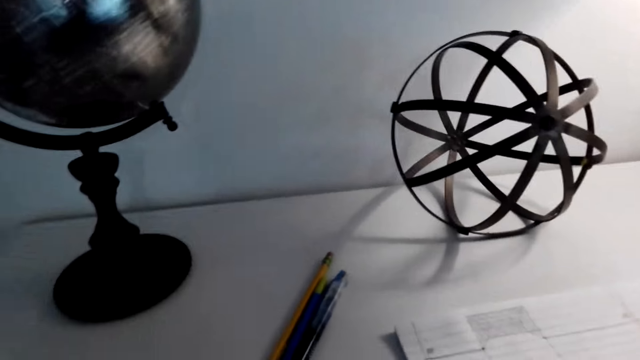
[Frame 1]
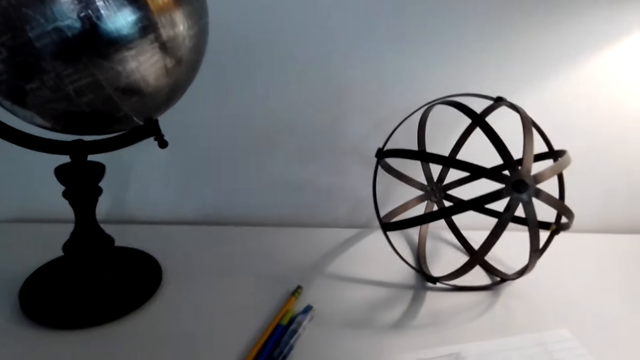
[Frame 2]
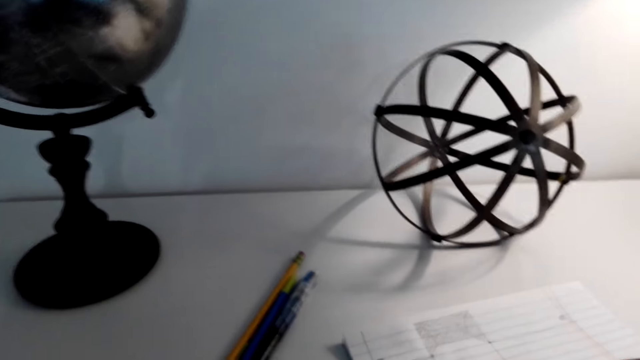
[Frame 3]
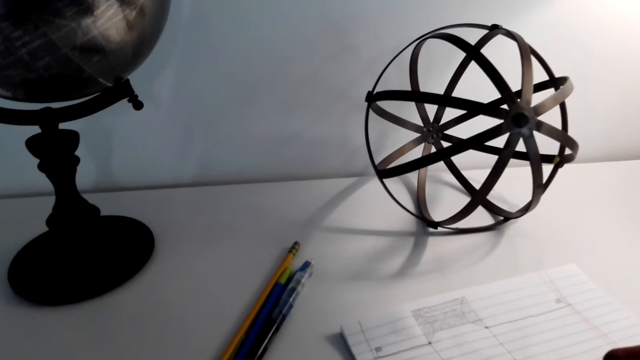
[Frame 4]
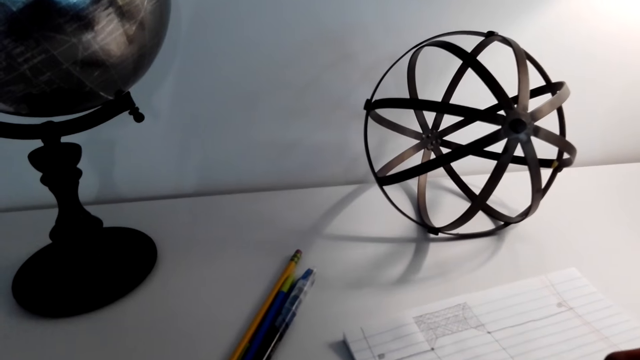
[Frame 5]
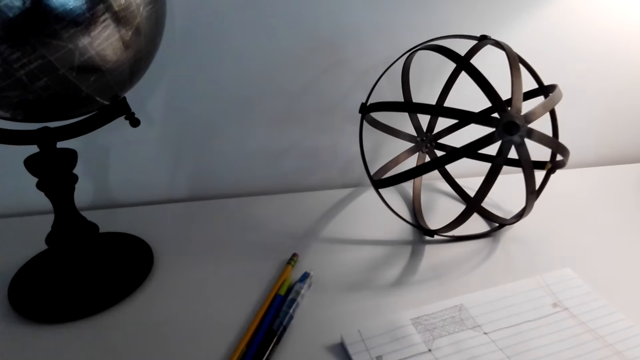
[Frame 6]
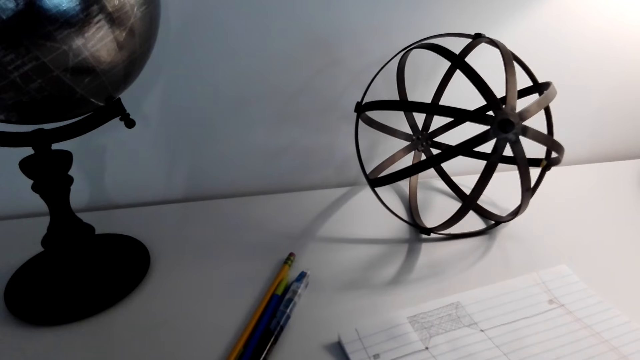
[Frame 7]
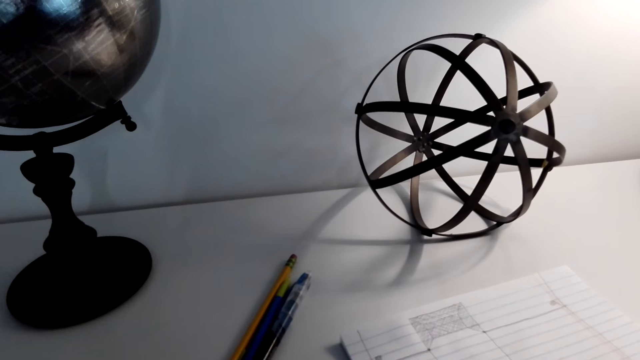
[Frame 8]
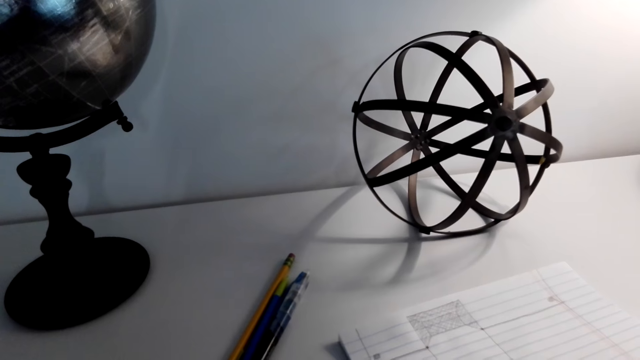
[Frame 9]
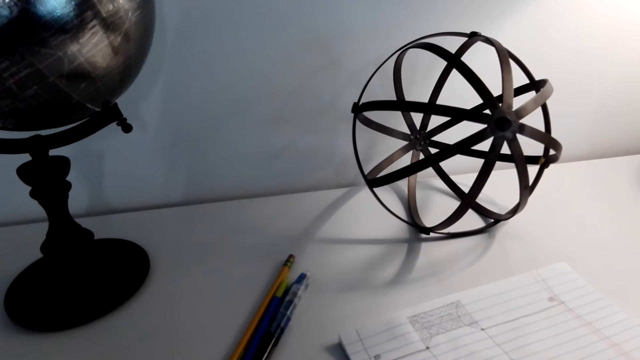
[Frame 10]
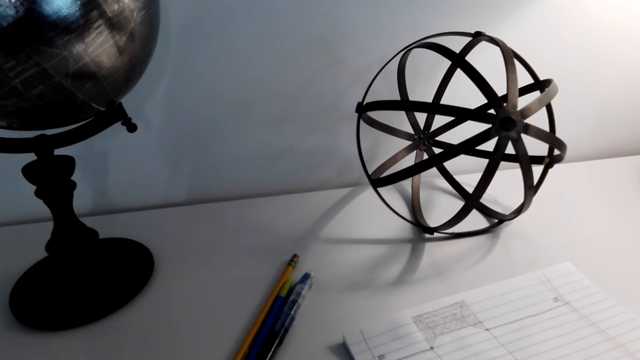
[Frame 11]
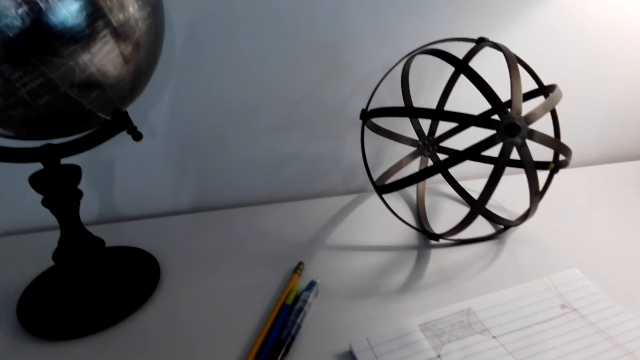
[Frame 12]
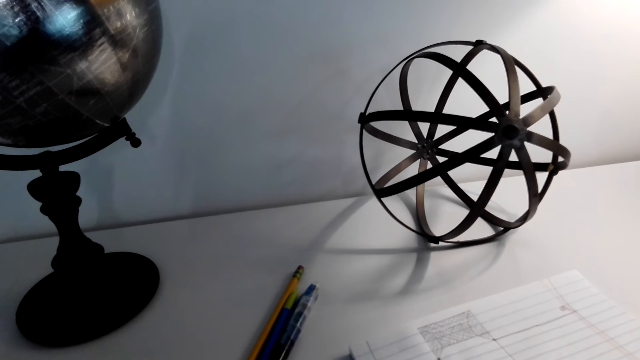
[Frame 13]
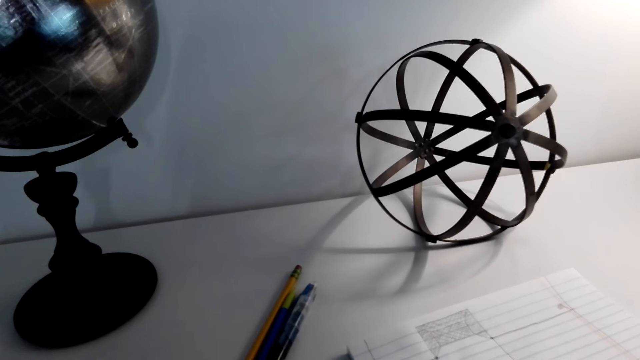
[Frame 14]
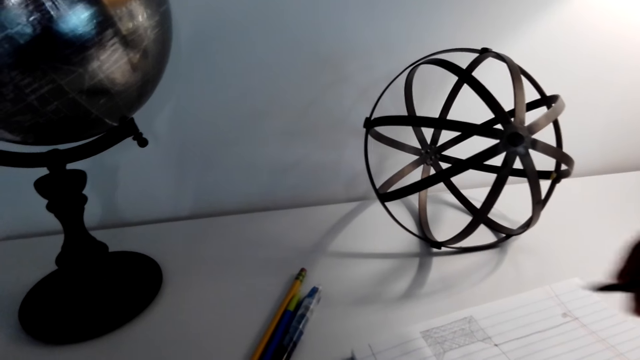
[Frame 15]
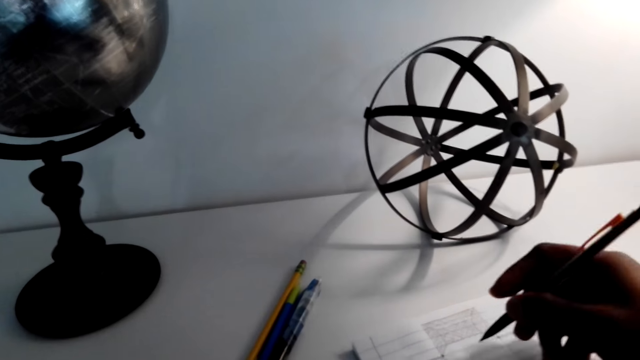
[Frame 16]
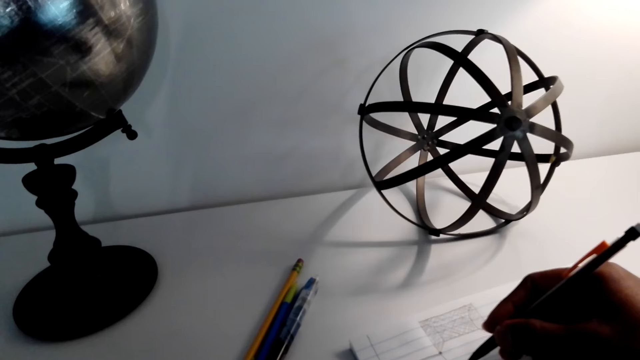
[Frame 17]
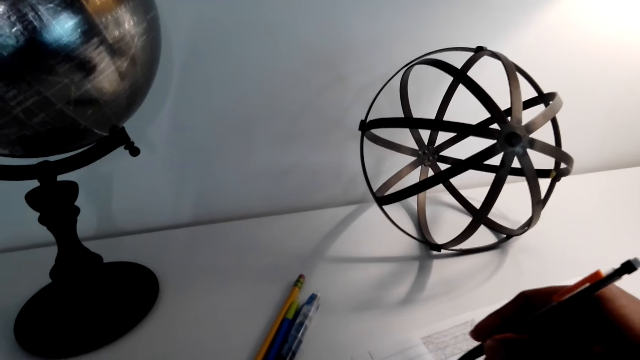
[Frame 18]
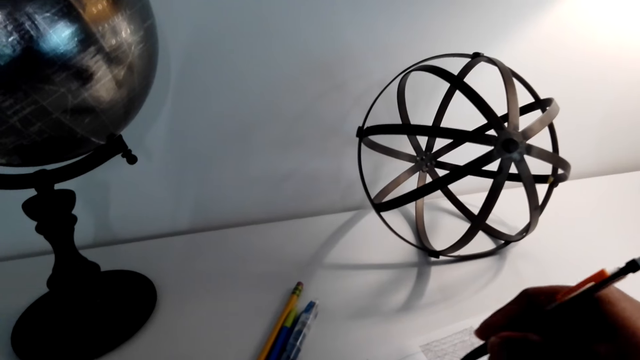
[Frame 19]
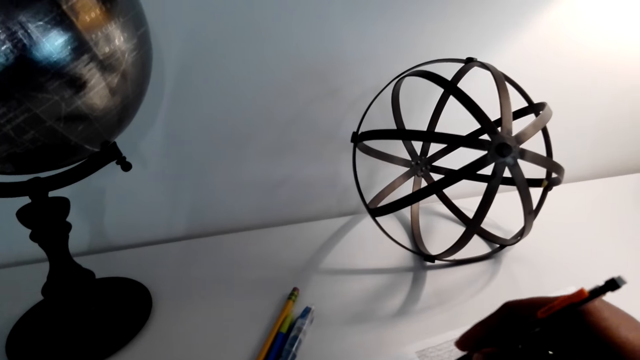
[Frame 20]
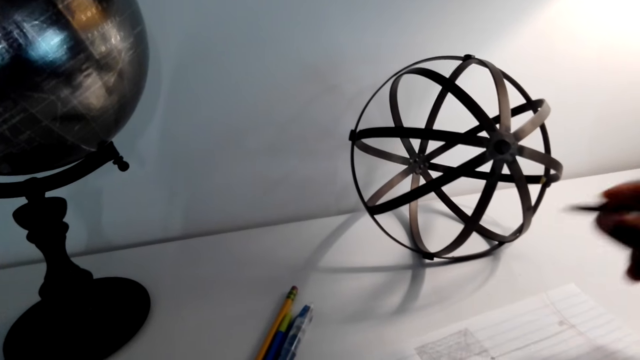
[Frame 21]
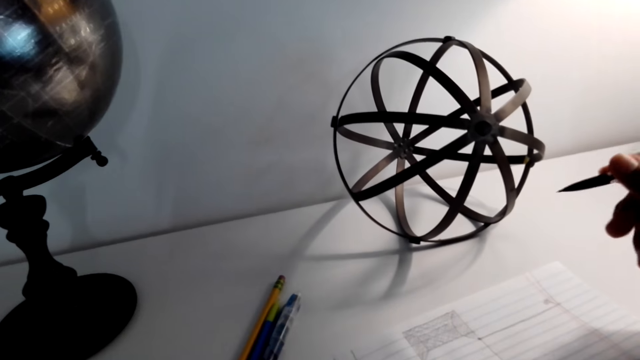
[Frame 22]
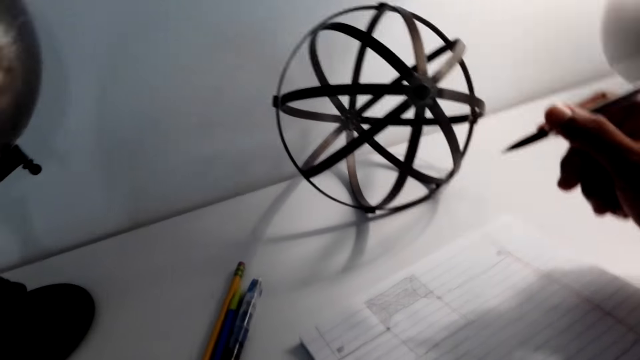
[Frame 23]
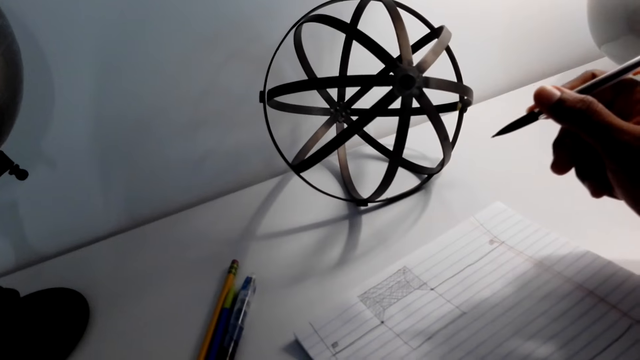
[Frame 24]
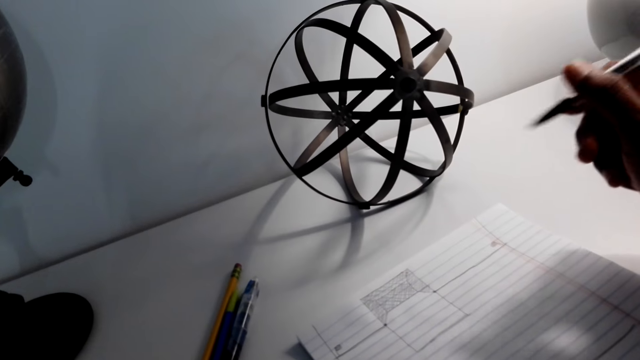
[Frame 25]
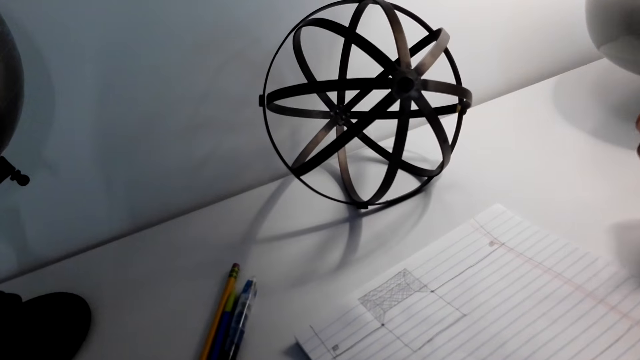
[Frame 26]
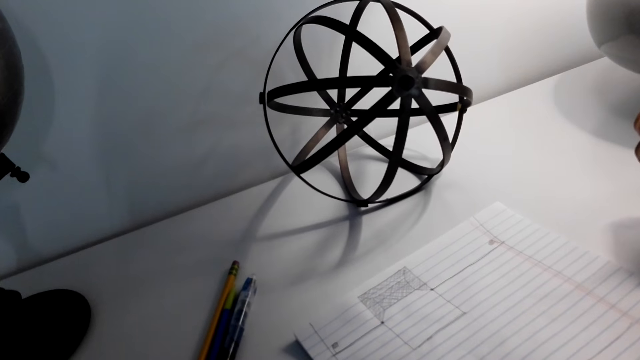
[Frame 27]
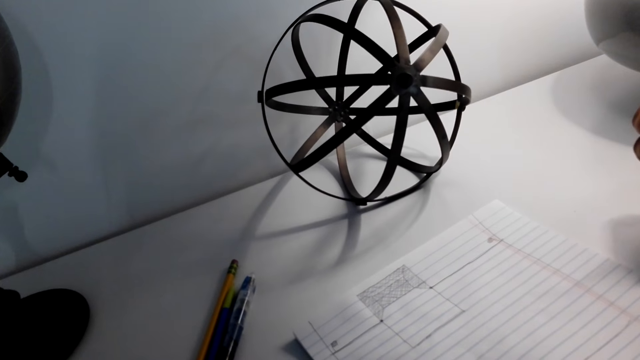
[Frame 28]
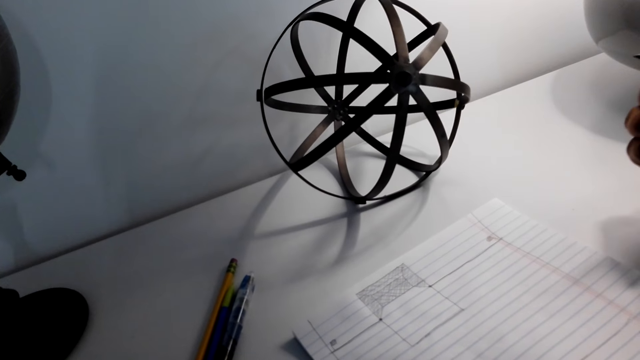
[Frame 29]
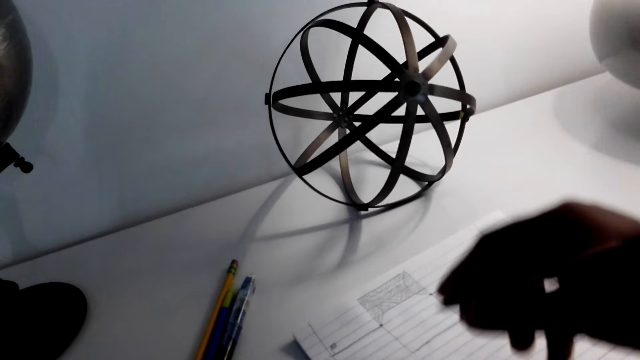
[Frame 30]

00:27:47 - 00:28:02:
The camera wearer wipes the paper. He draws on the paper with the pen. He raises his hand.

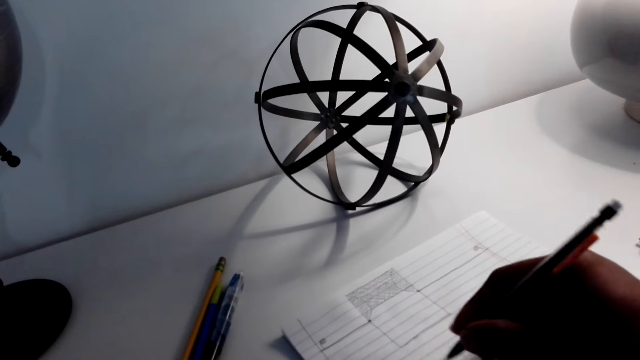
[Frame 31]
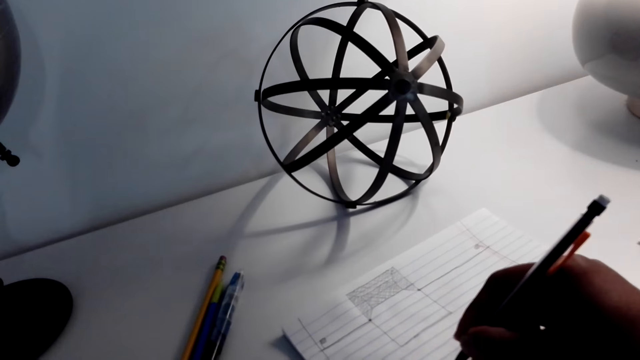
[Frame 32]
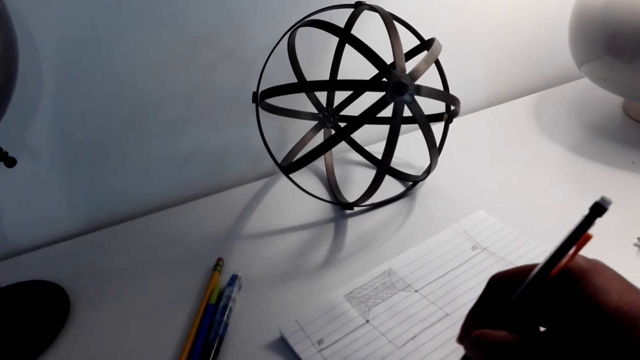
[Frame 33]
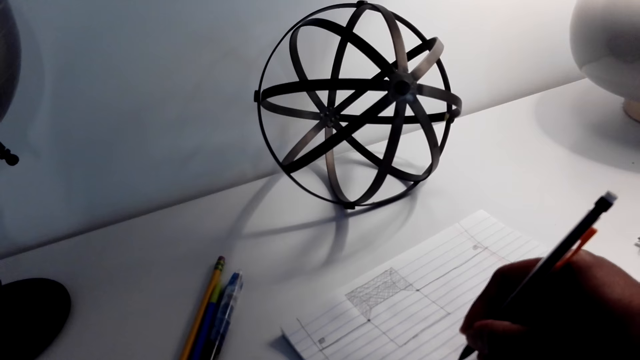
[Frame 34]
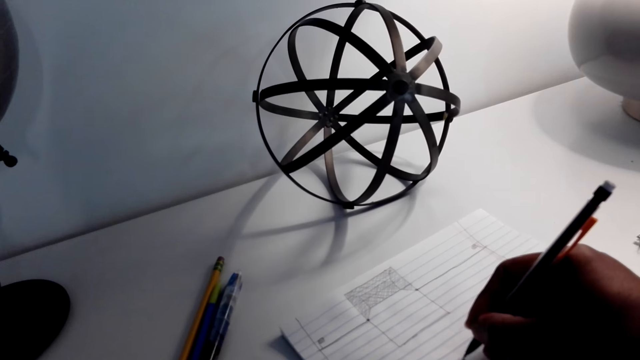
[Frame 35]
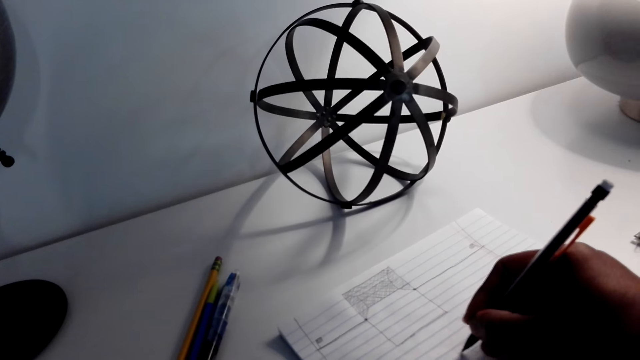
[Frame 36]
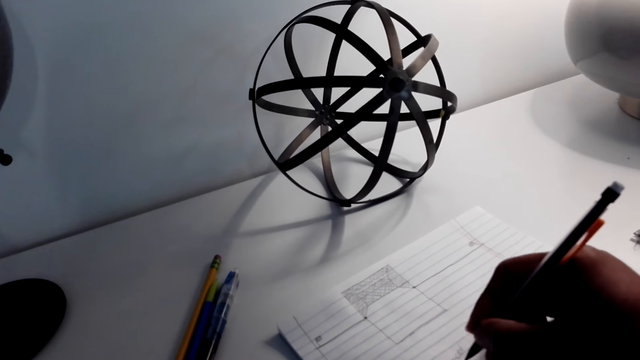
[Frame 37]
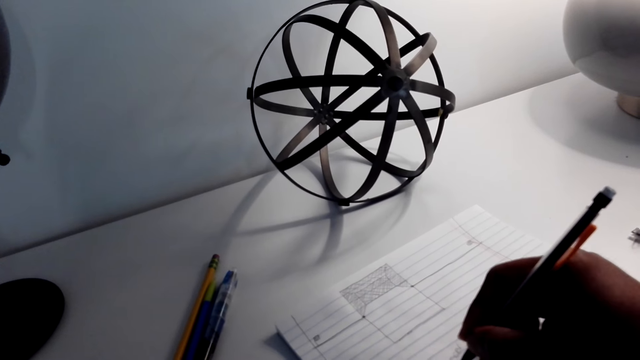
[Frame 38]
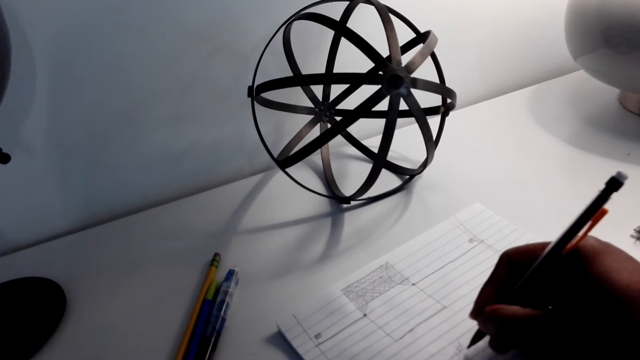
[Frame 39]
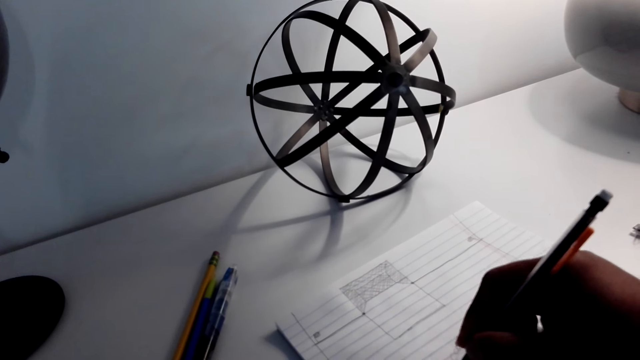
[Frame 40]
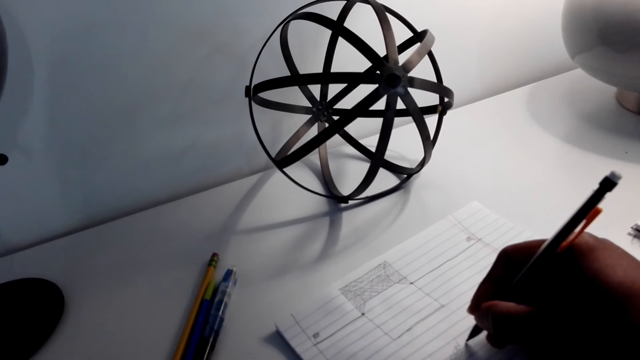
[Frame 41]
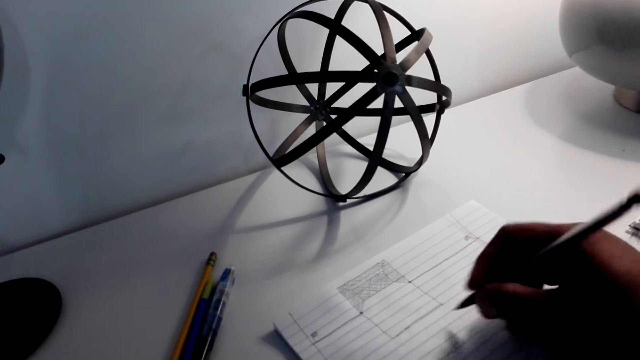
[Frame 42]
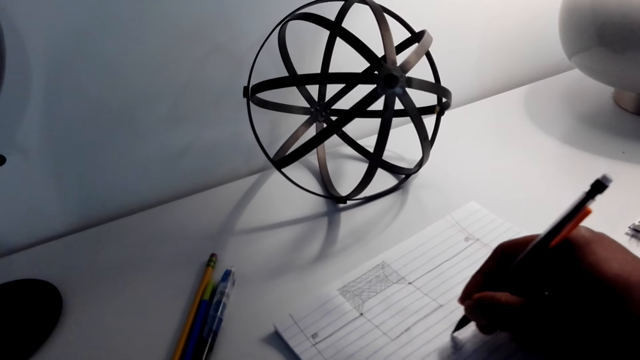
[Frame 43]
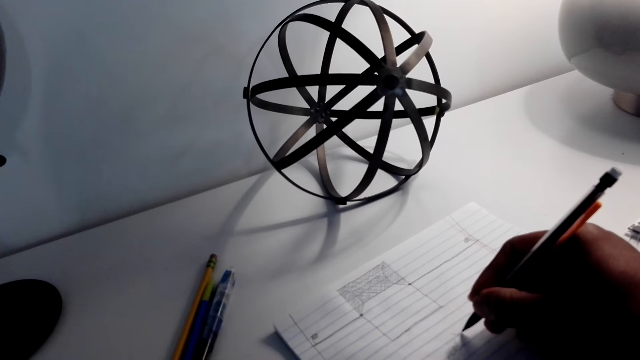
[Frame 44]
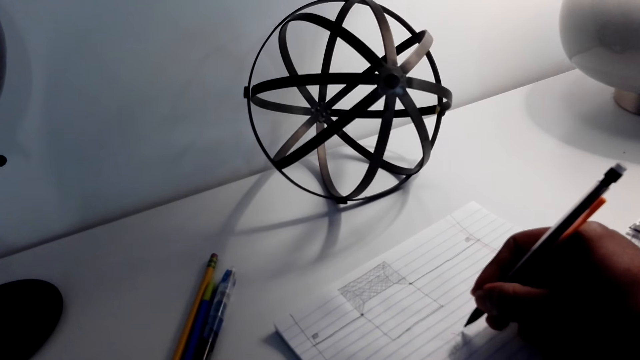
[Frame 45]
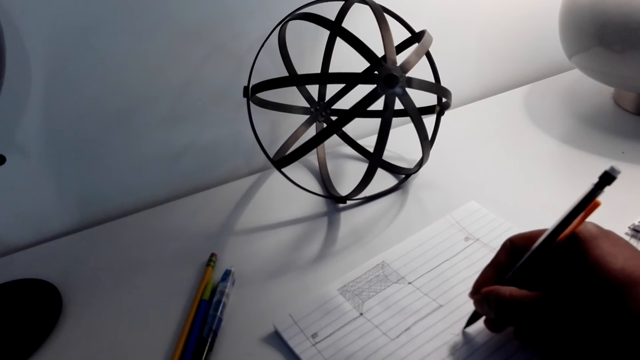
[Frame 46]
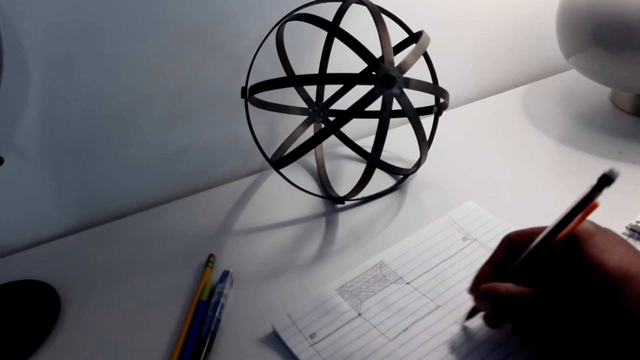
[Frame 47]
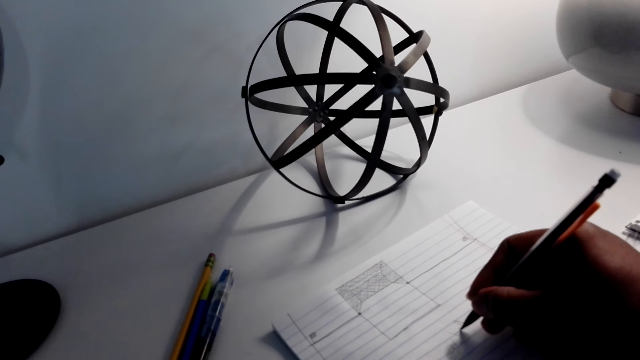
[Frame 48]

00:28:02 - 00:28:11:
The camera wearer draws on a paper with a pen.
